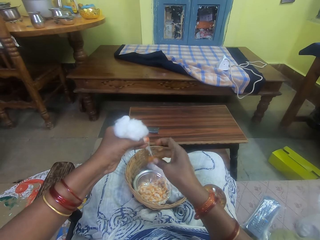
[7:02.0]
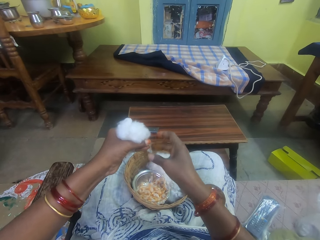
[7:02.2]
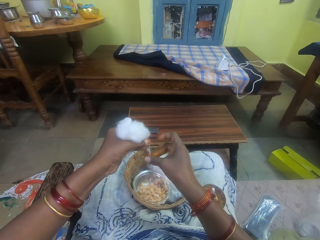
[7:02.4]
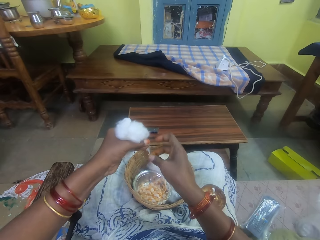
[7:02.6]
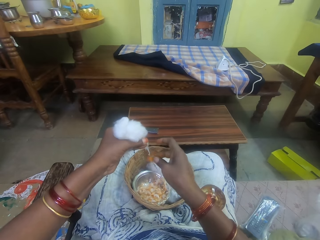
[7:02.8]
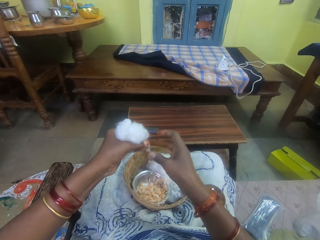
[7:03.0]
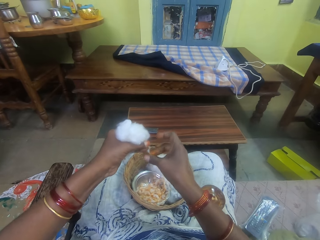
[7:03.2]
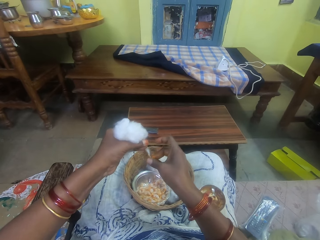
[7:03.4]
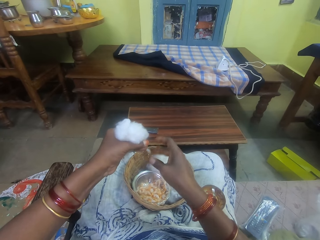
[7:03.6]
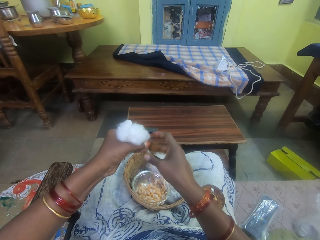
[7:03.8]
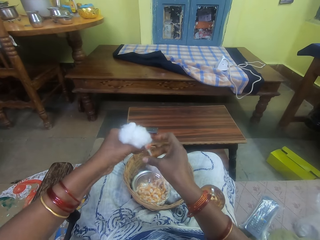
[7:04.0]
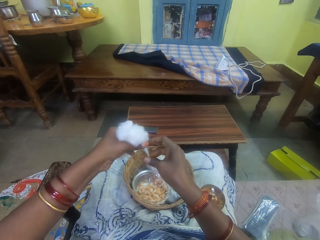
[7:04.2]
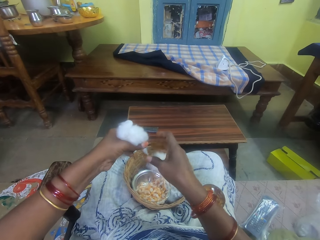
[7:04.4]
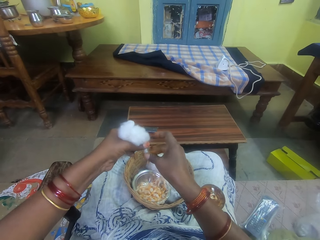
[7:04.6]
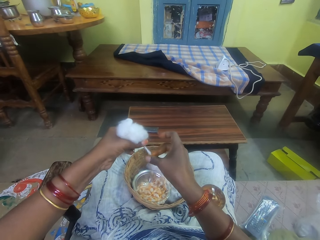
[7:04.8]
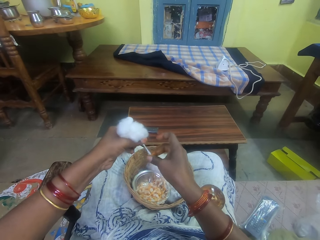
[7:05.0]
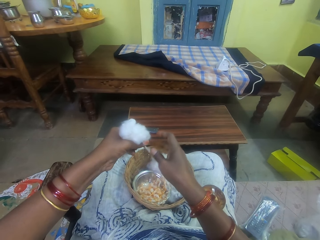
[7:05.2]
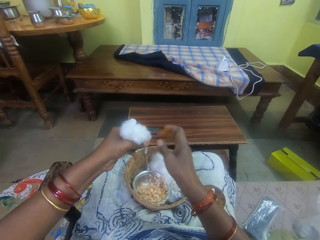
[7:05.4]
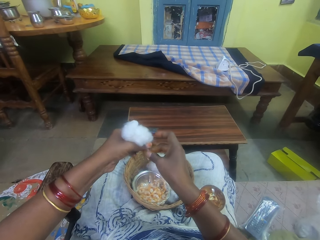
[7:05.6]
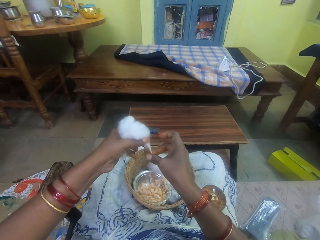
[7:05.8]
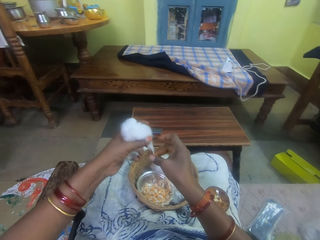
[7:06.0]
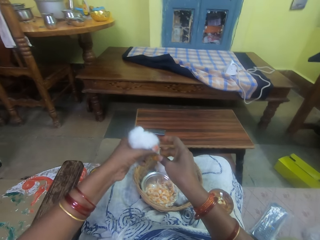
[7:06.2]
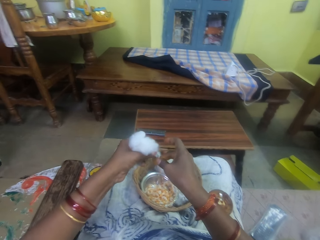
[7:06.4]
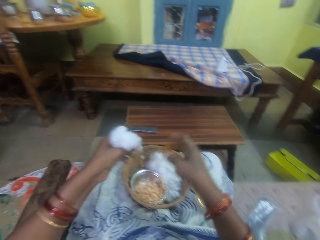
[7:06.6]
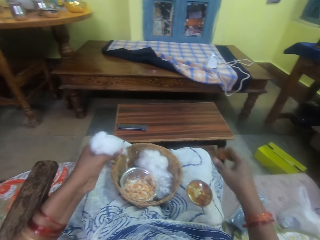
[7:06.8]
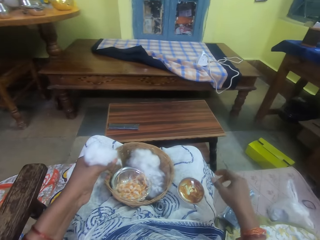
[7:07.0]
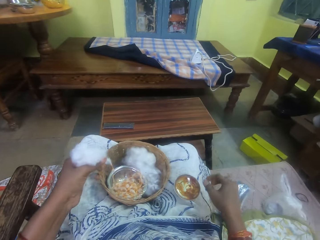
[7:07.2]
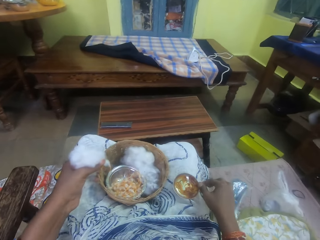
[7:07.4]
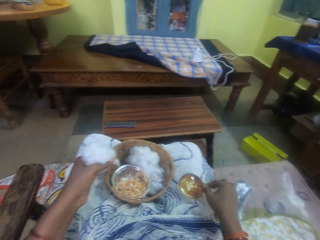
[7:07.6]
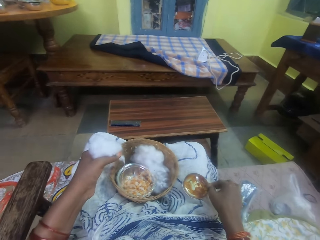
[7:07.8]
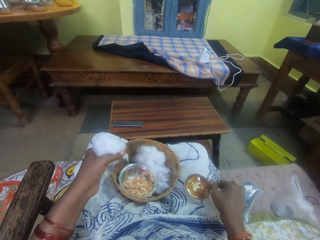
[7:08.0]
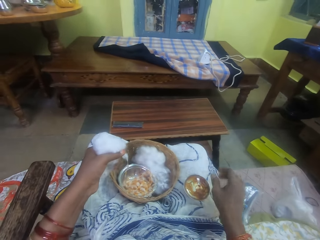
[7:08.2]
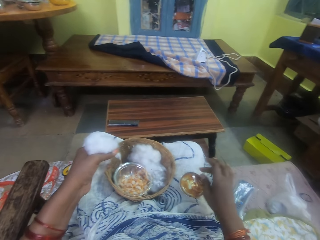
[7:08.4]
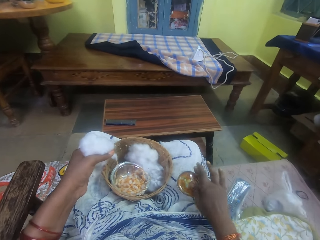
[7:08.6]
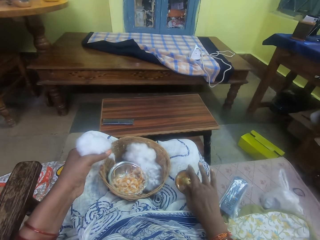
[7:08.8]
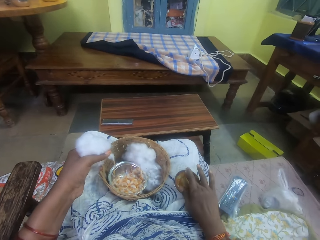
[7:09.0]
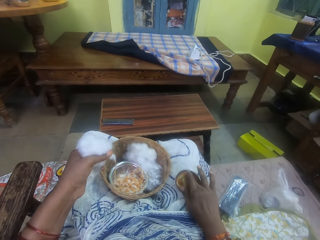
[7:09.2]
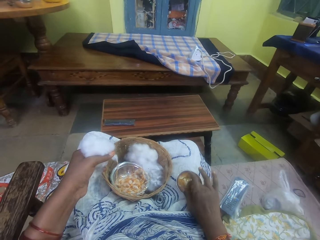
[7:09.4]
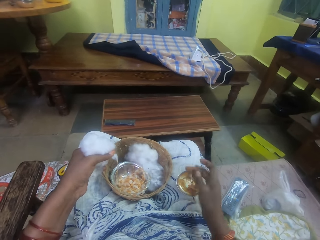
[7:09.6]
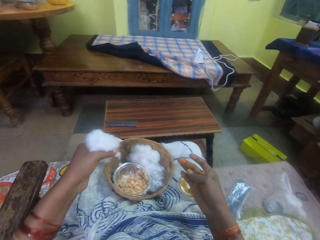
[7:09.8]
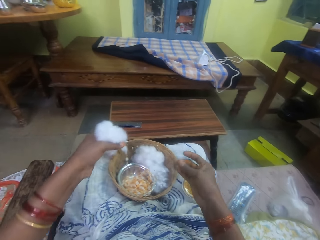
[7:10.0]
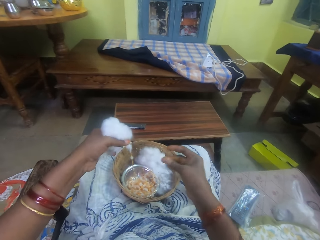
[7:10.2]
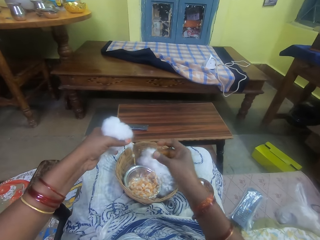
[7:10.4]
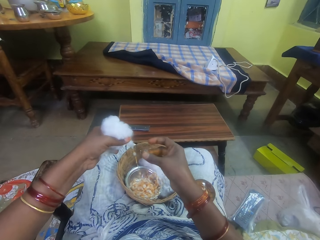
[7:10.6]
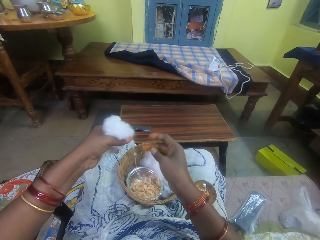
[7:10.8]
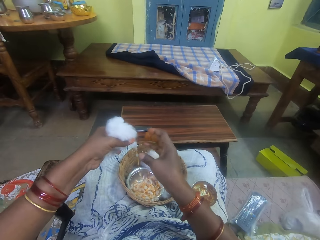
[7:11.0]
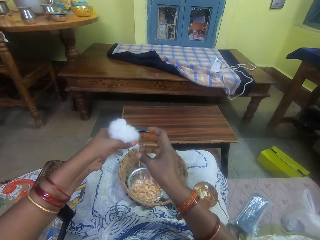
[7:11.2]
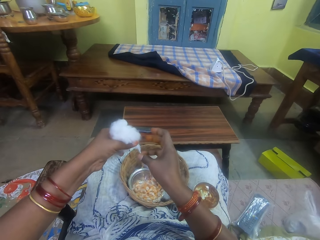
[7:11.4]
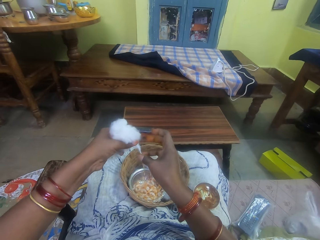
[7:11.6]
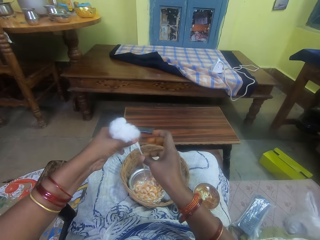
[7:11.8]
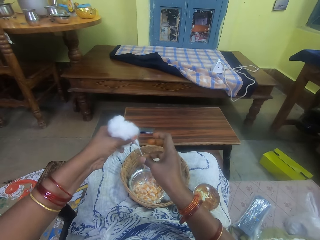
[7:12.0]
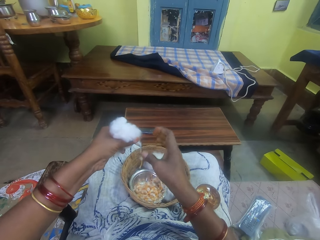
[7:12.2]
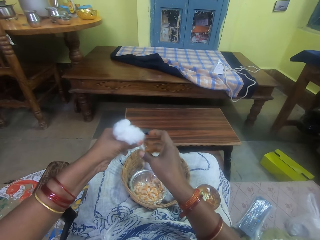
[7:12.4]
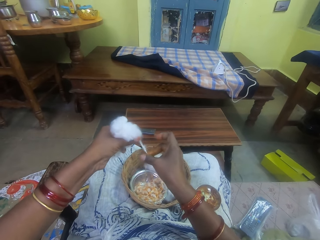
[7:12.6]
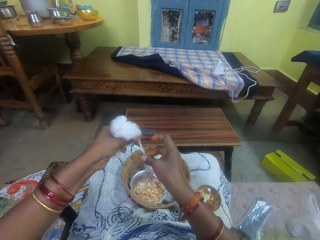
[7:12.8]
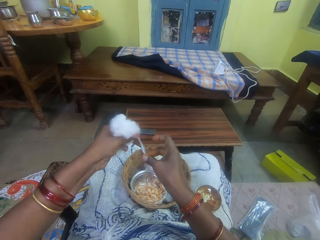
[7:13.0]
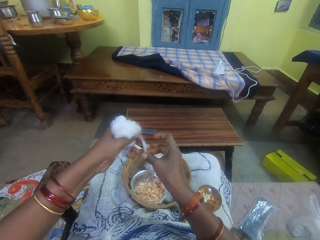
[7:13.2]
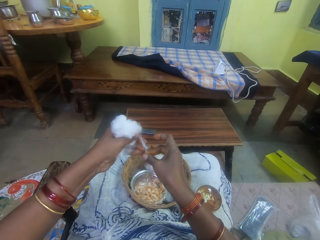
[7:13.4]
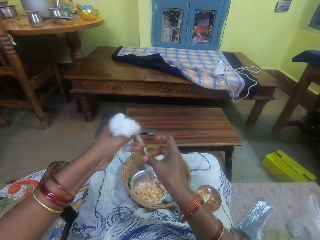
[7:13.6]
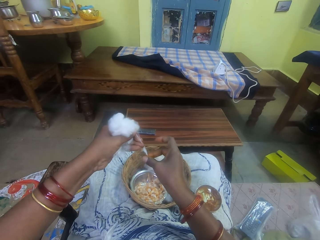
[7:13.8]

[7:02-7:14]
The camera wearer pulls her hand off the cotton string. She picks adhesive from the bowl. She touches the ointment with her right hand. She rubs her fingers. She rolls the cotton string with the adhesive. She rubs the ointment on the ball of cotton wool in her left hand.

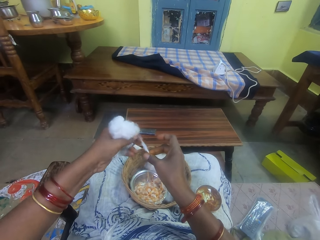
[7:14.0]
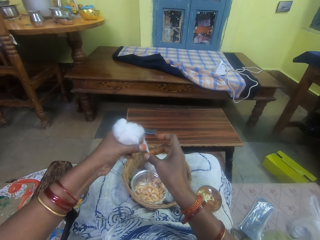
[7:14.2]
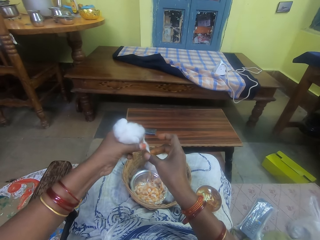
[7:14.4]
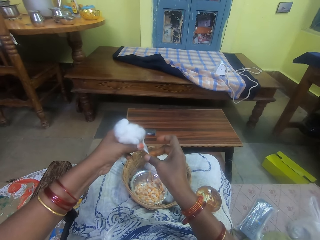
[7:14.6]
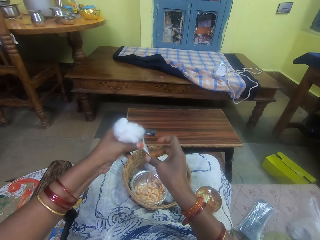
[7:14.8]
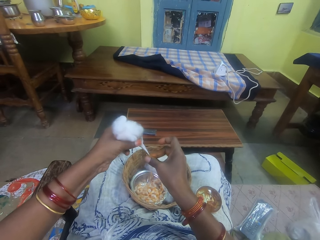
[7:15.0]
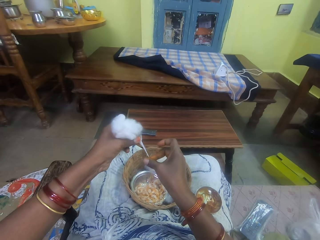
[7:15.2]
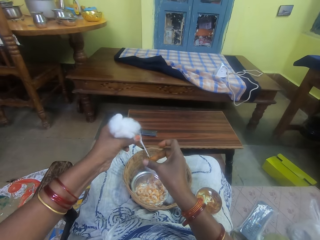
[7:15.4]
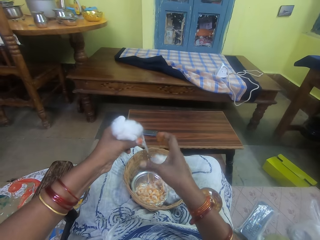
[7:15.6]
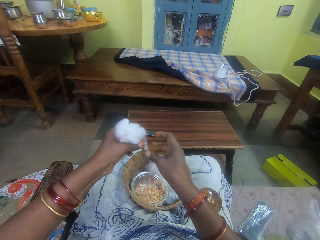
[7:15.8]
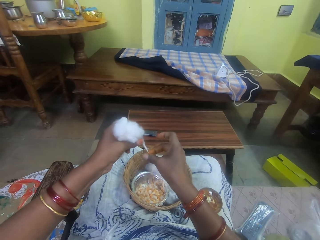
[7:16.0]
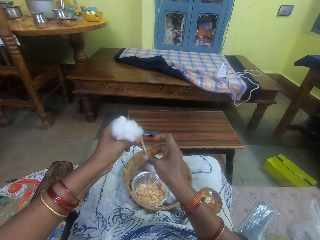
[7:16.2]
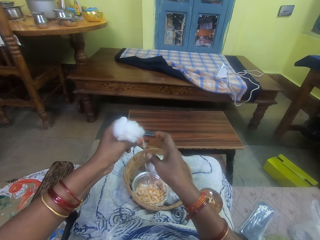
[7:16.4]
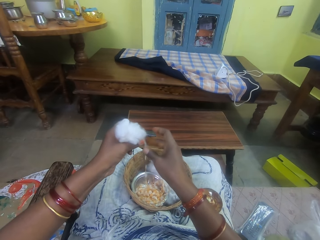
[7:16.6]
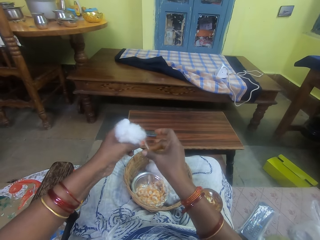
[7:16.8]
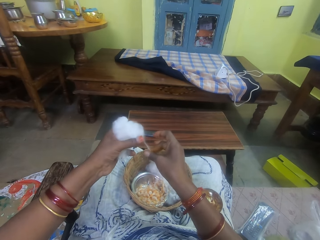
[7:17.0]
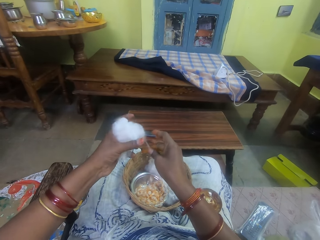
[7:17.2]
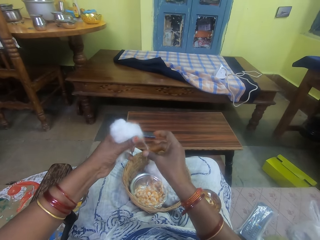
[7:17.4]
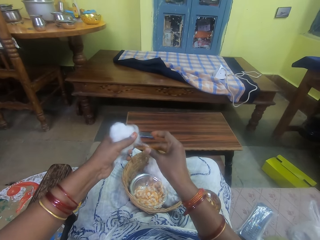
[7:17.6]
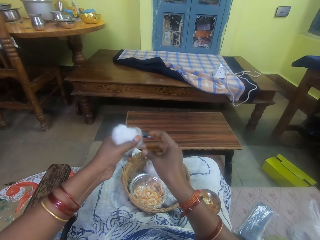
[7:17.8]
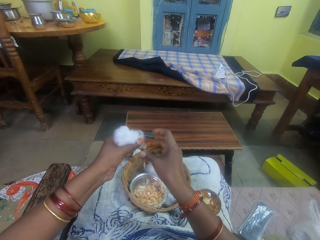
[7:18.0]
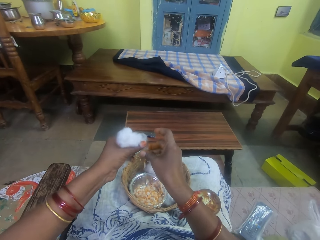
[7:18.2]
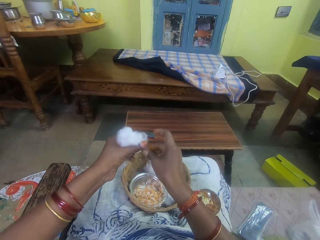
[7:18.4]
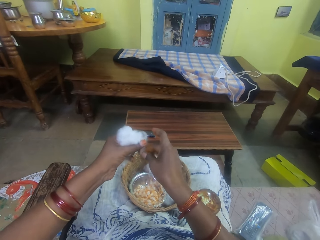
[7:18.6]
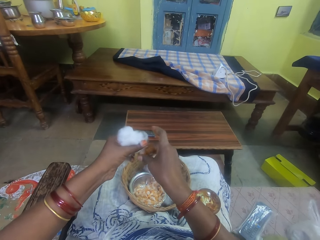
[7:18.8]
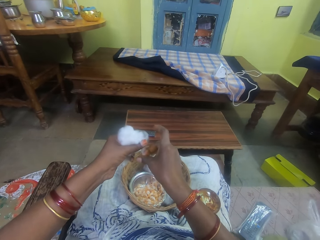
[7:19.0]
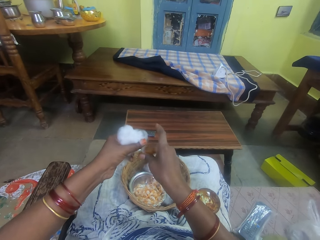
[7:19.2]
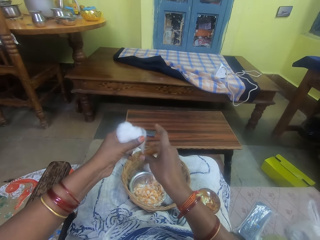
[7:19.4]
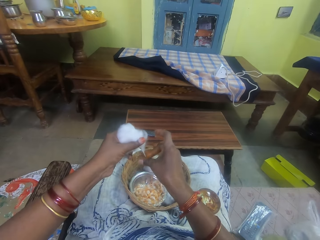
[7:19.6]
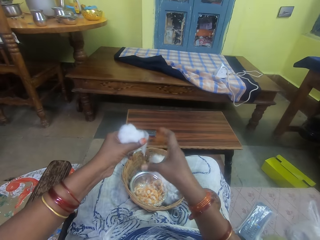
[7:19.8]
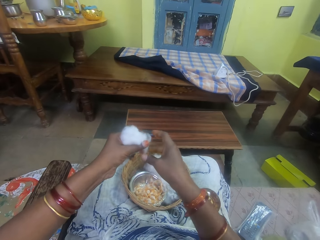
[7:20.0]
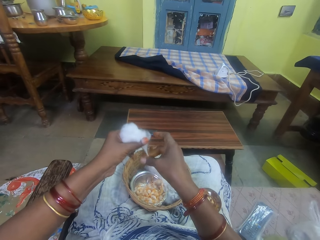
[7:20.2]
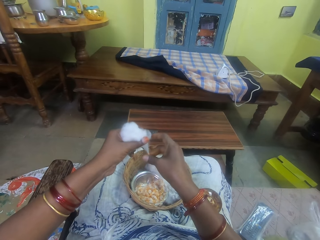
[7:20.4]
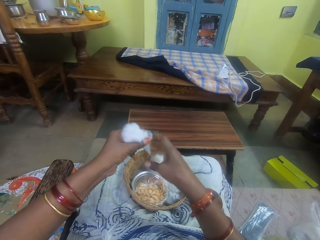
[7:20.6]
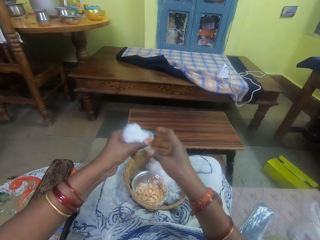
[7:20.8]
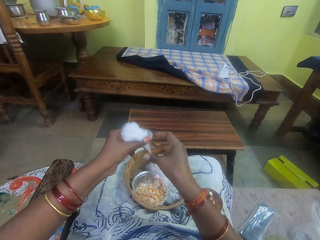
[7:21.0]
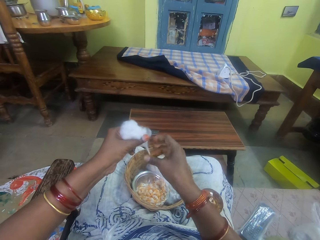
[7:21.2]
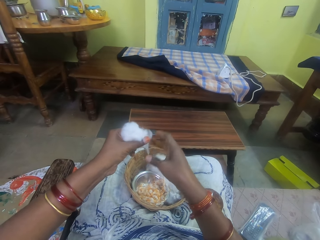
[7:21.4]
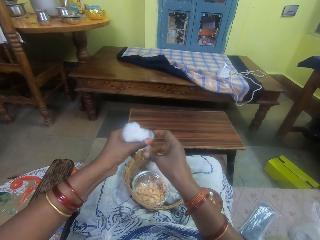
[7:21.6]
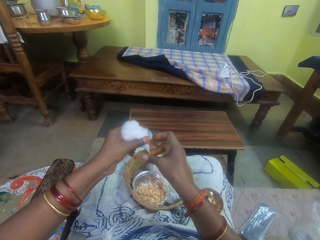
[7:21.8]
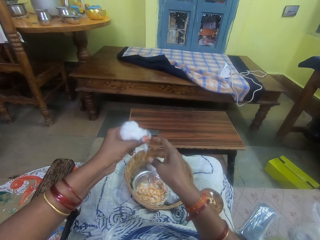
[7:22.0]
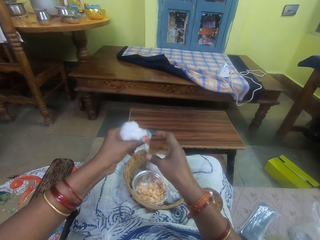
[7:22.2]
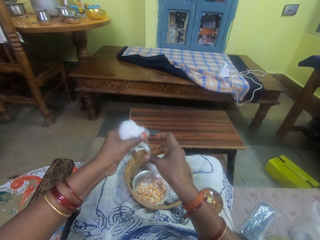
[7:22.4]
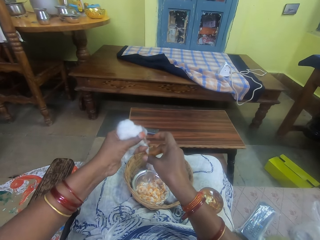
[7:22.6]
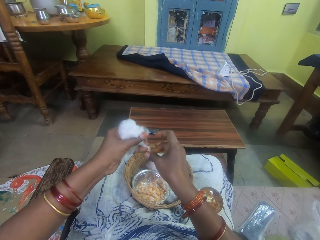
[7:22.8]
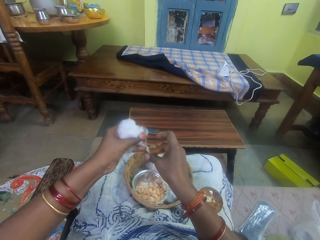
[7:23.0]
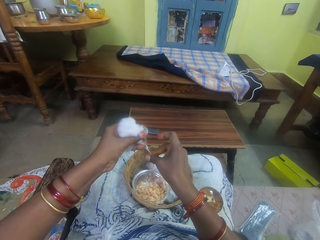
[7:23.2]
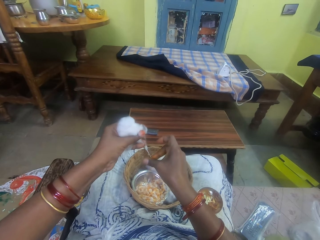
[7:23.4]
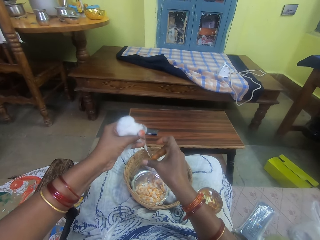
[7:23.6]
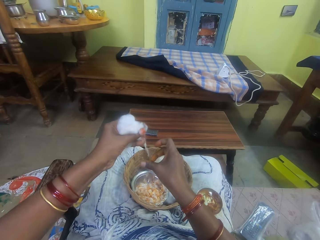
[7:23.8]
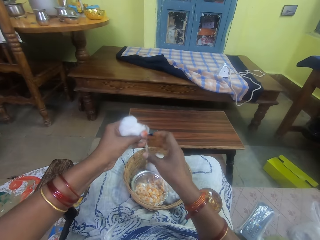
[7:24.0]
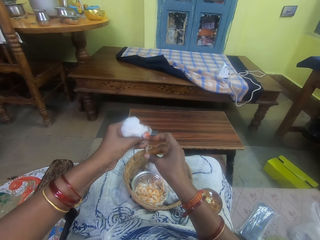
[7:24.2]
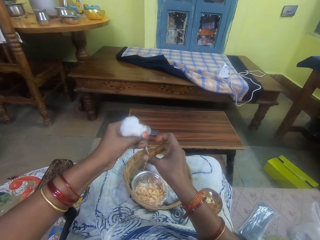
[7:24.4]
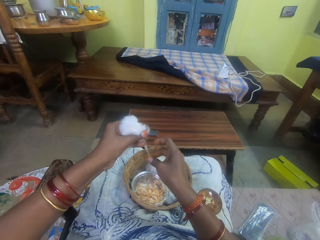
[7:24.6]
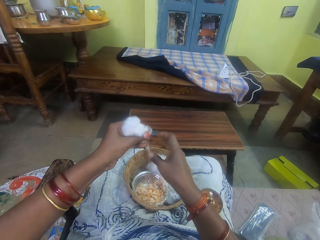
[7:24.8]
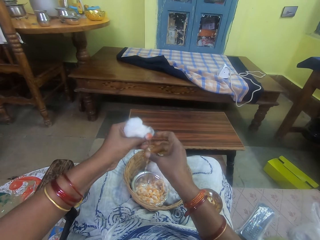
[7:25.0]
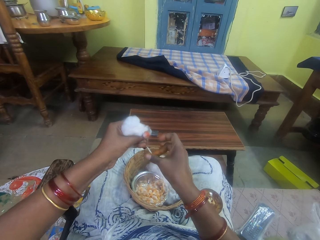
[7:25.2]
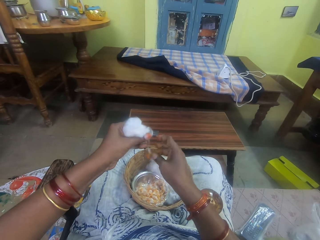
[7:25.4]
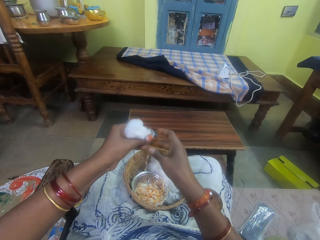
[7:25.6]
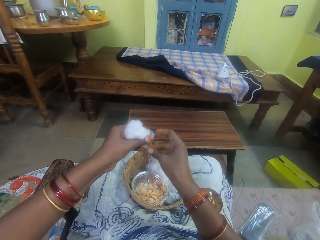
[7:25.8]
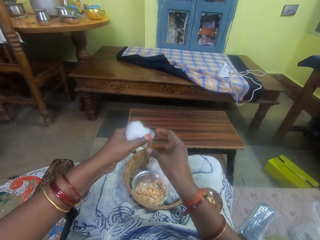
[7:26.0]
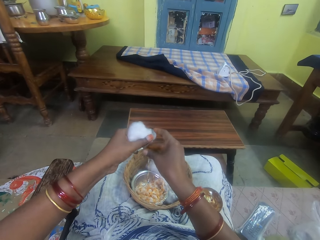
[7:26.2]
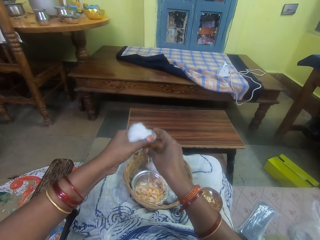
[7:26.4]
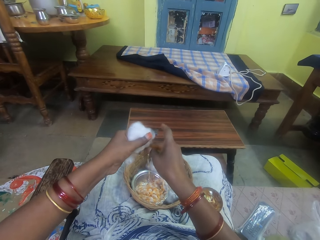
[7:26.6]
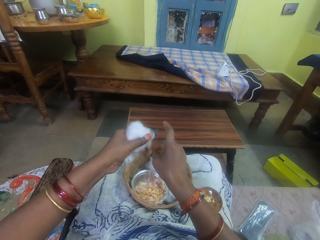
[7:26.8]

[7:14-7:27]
The camera wearer pulls the cotton string. She pulls her hand off the cotton string. She rolls the cotton string with adhesive. She pulls her hand off the cotton string. She rolls the cotton string with the adhesive. She pulls the cotton. She rolls the cotton string with the adhesive.
